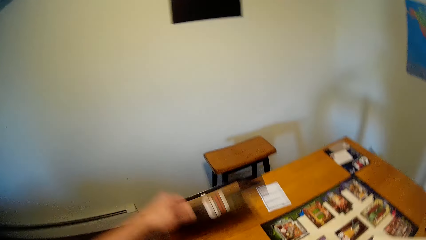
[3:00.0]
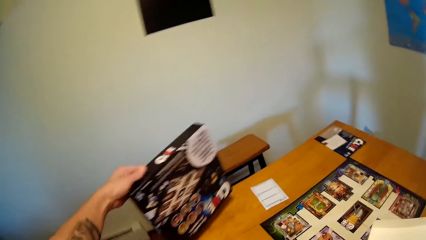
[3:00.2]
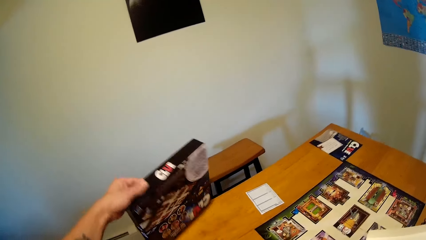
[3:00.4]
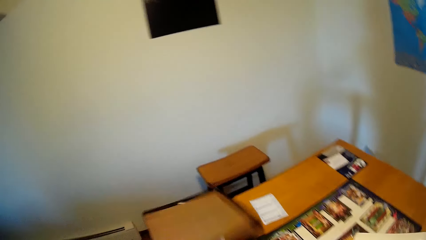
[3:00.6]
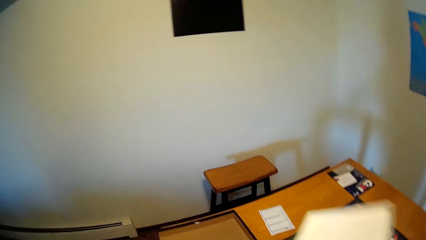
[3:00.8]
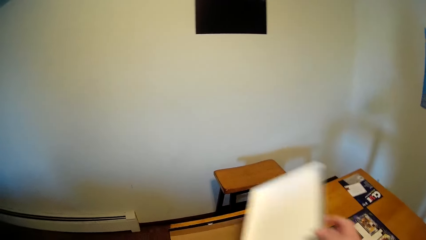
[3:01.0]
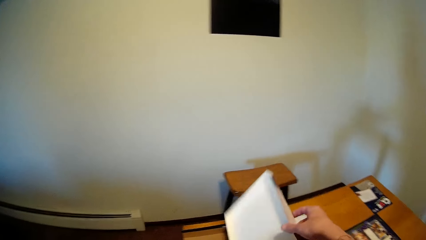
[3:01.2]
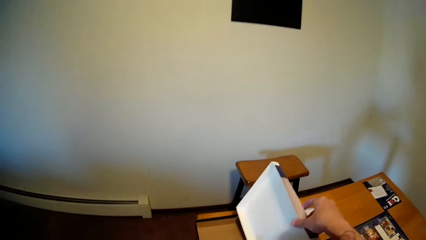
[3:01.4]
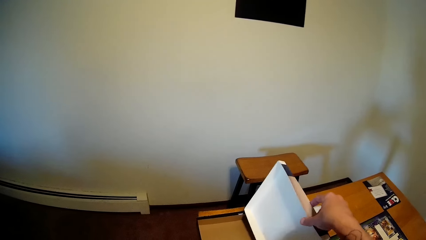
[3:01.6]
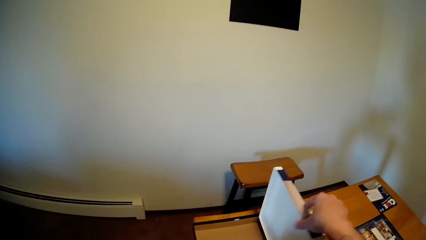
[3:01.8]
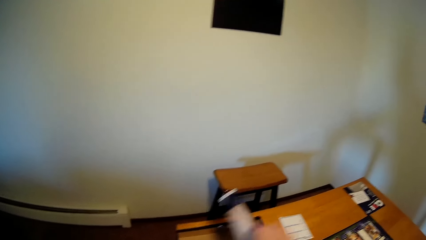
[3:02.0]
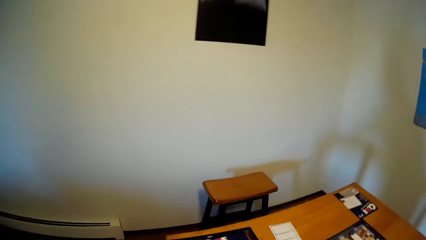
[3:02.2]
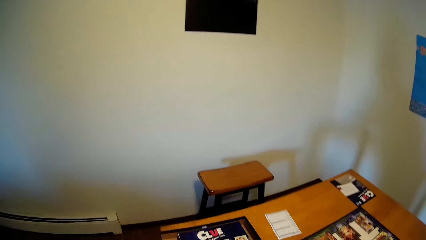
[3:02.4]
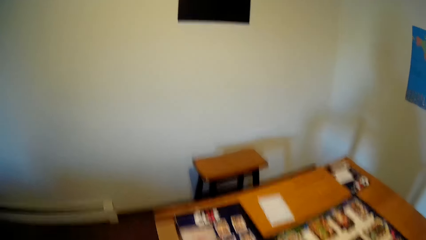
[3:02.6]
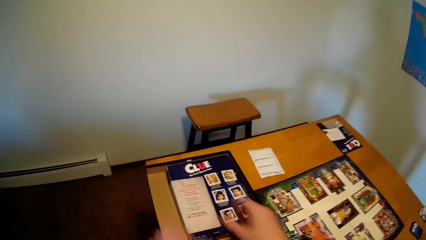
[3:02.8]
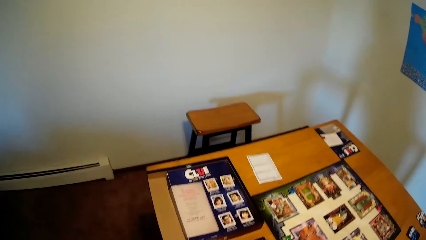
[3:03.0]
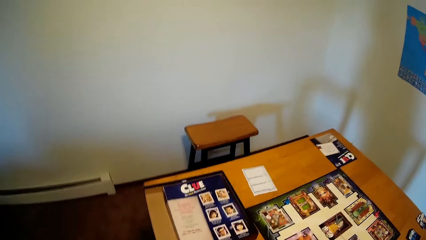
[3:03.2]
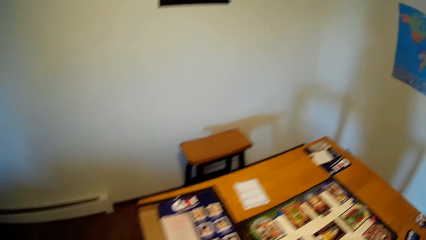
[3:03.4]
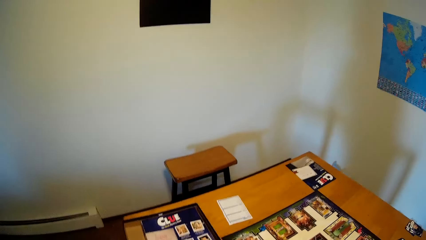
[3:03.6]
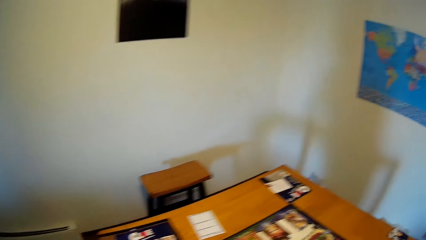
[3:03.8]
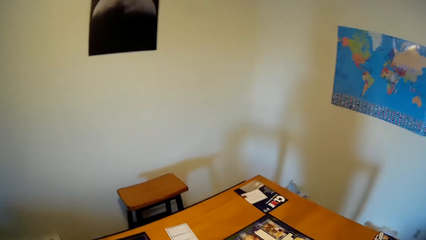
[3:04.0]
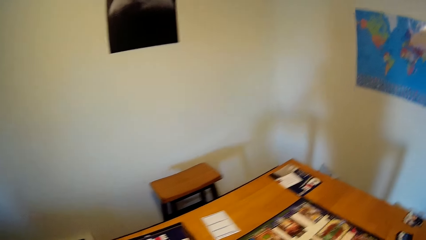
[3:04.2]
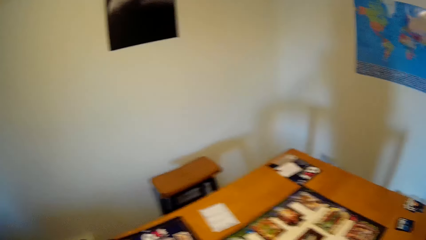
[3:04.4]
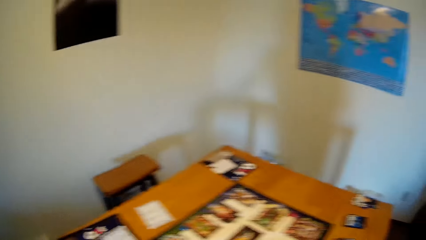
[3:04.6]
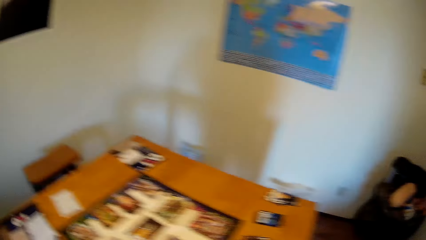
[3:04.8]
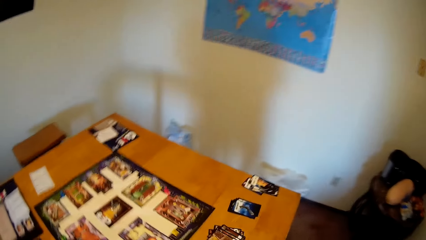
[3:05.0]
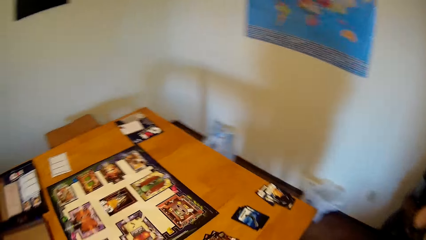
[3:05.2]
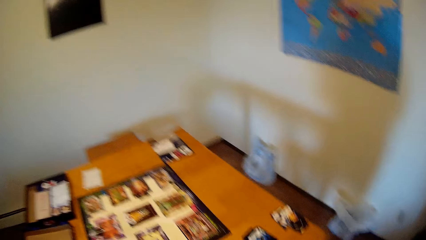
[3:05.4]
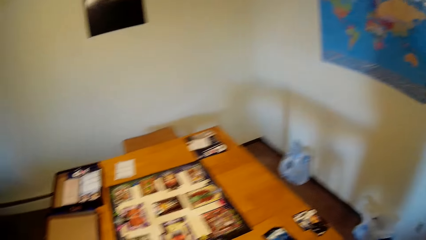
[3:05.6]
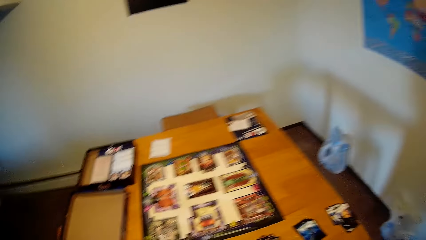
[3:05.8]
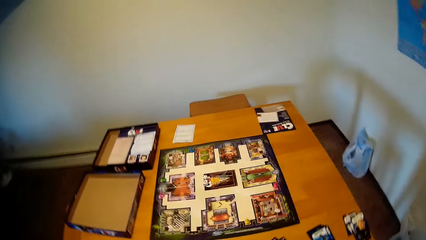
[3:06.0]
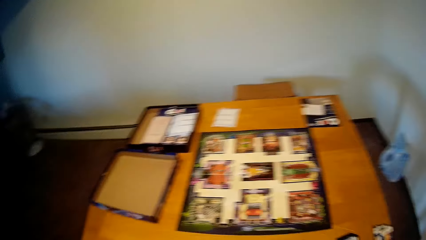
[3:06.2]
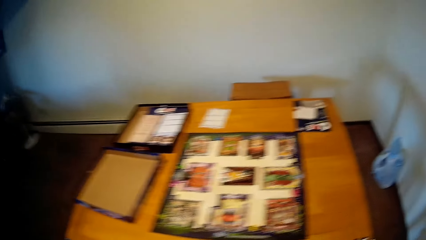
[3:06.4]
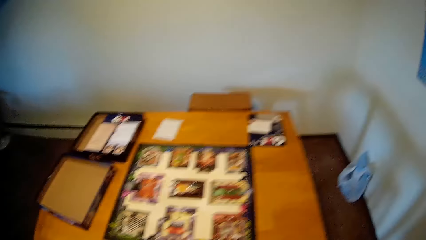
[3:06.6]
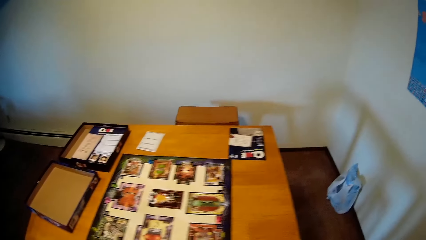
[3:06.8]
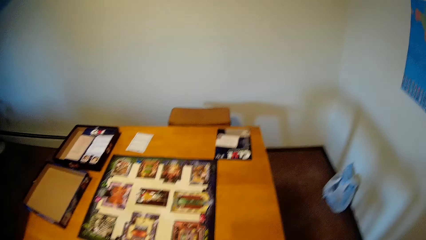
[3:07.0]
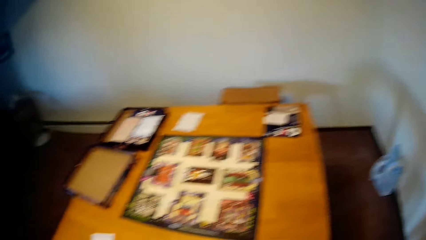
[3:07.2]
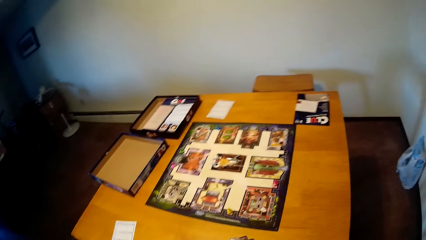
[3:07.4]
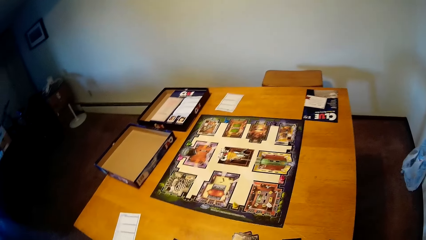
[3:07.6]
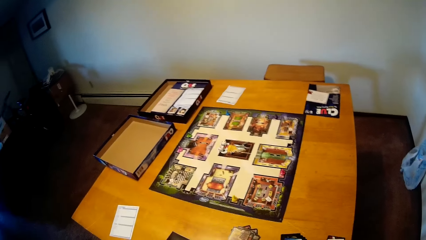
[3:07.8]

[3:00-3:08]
The camera wearer flicks the game pack with his left hand. He picks up the cardboard. He places the box in the game pack with his right hand. He closes the cardboard and looks around the table.

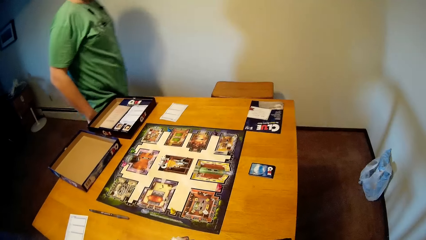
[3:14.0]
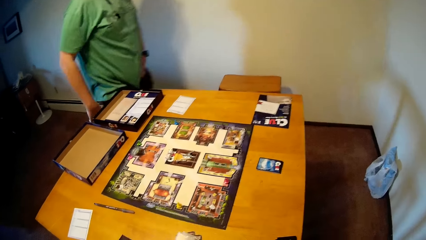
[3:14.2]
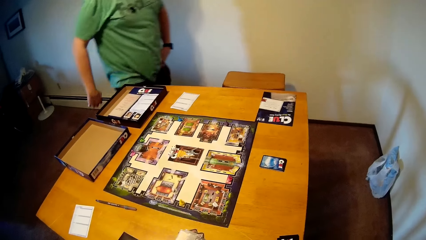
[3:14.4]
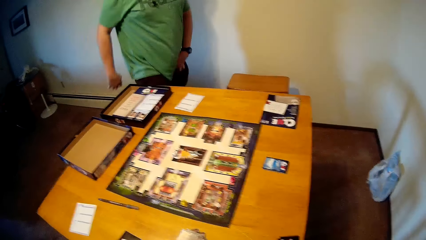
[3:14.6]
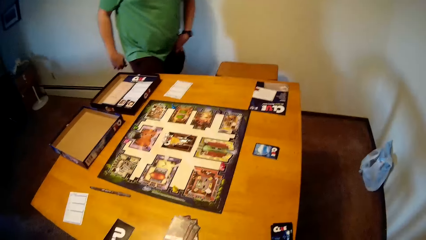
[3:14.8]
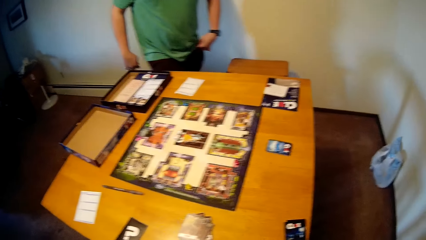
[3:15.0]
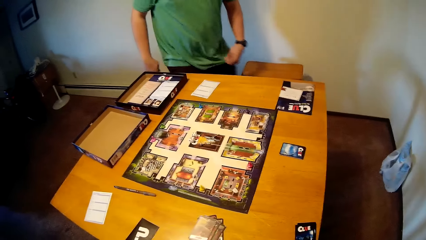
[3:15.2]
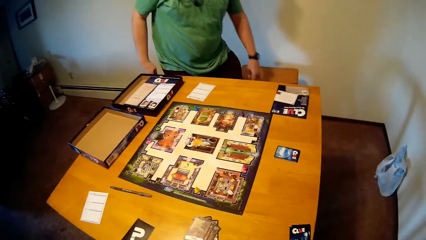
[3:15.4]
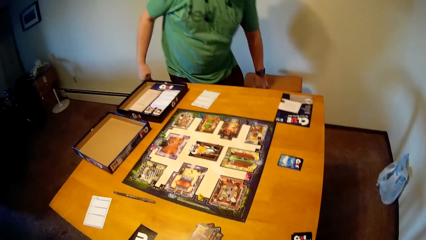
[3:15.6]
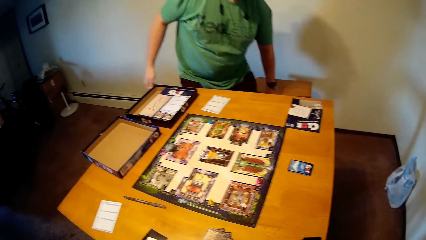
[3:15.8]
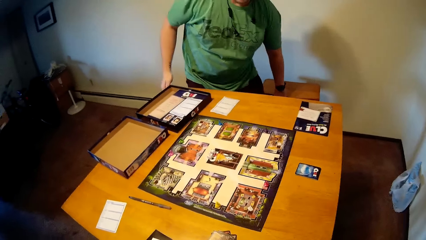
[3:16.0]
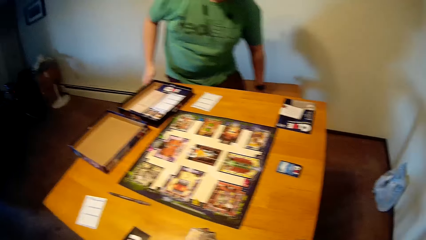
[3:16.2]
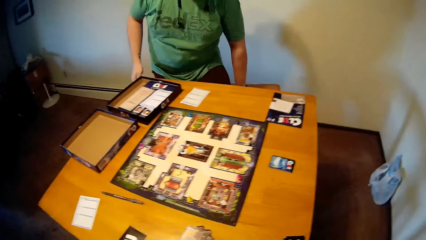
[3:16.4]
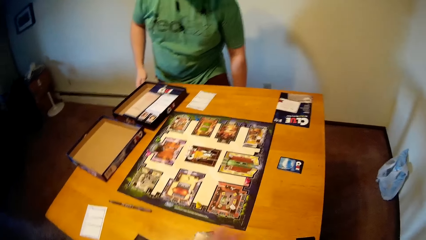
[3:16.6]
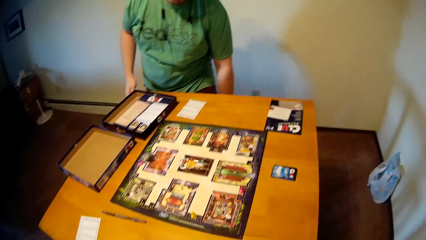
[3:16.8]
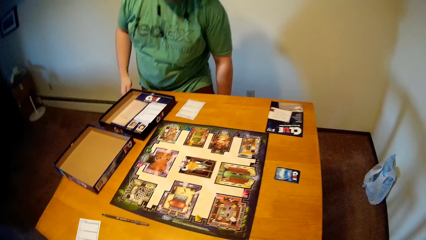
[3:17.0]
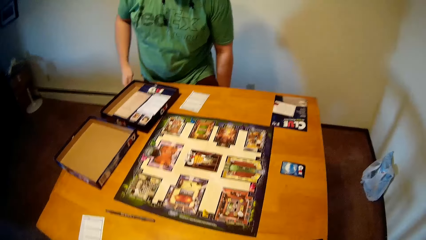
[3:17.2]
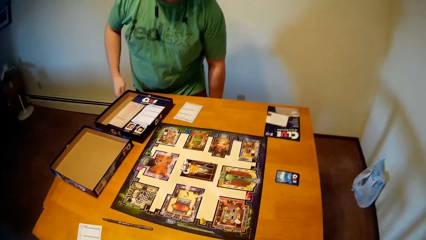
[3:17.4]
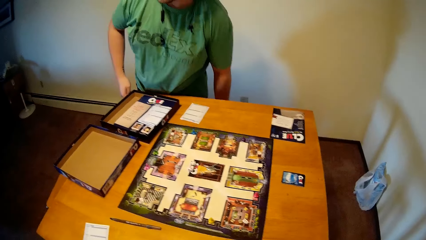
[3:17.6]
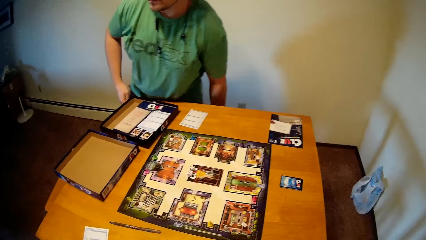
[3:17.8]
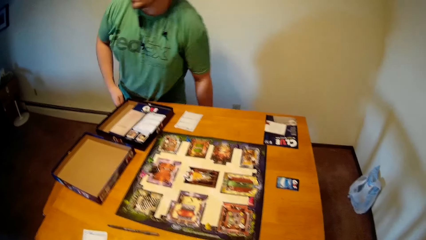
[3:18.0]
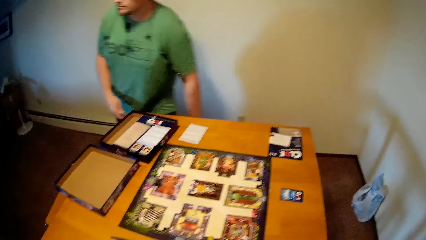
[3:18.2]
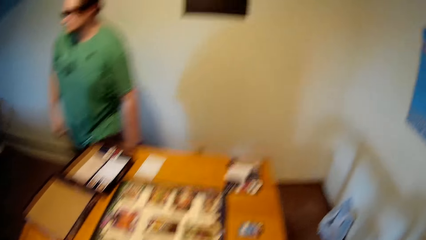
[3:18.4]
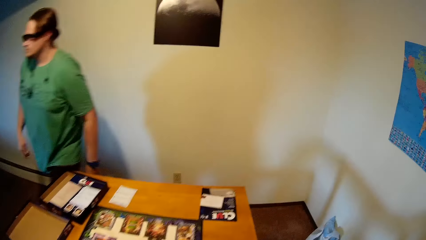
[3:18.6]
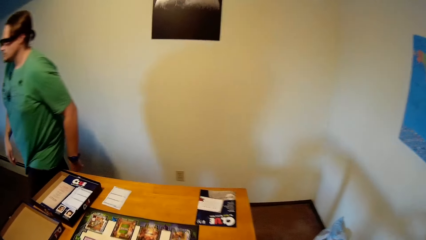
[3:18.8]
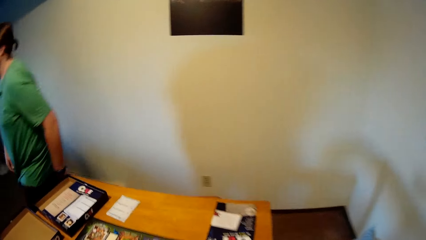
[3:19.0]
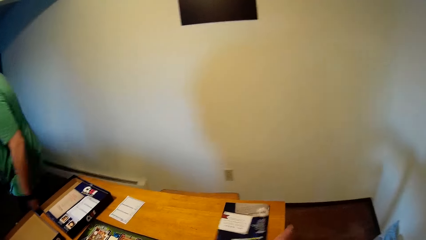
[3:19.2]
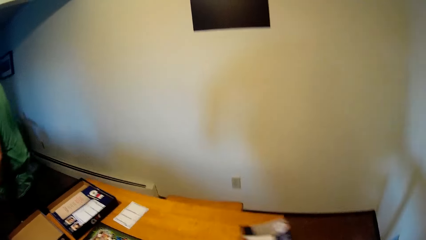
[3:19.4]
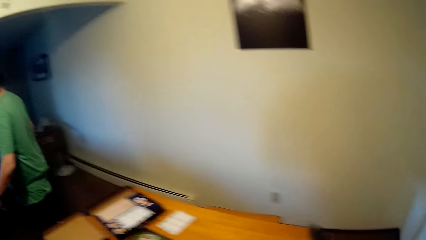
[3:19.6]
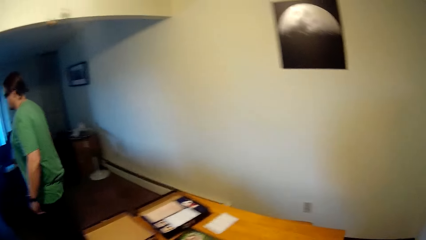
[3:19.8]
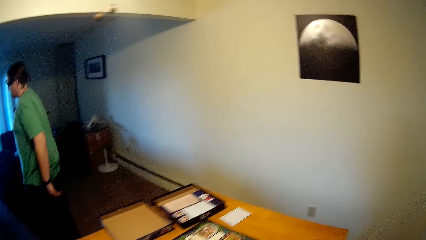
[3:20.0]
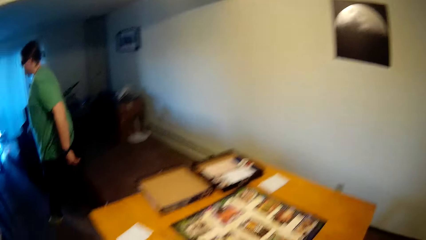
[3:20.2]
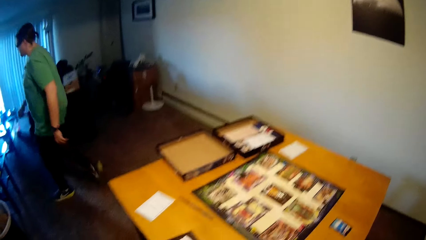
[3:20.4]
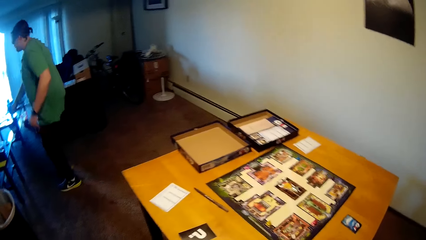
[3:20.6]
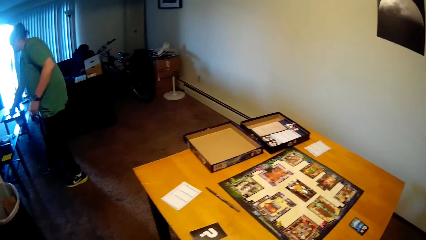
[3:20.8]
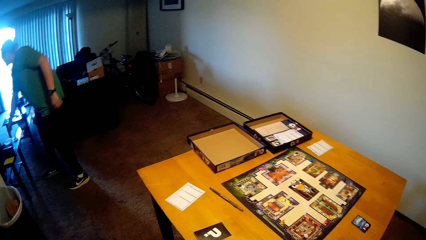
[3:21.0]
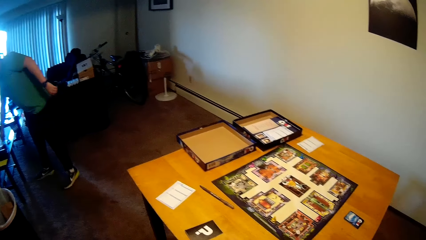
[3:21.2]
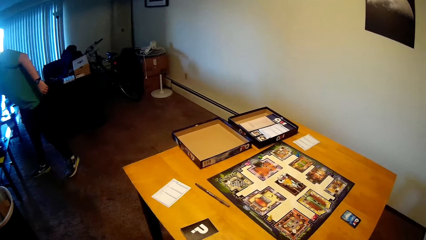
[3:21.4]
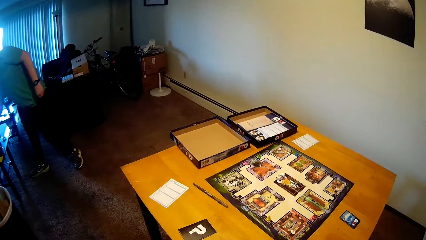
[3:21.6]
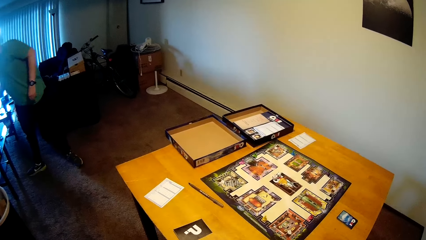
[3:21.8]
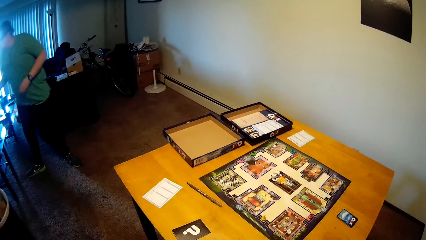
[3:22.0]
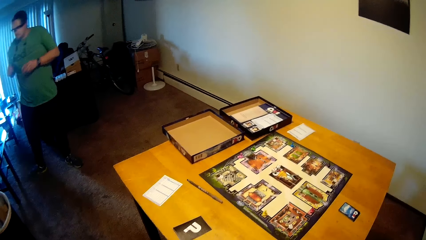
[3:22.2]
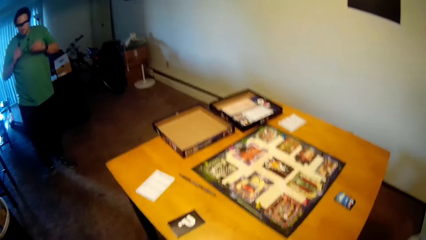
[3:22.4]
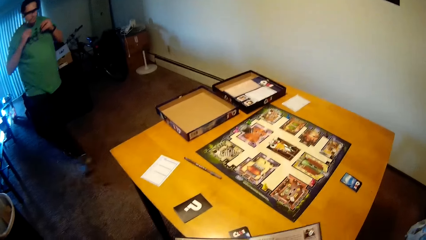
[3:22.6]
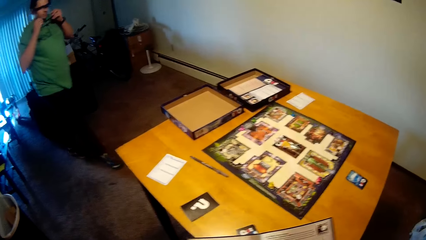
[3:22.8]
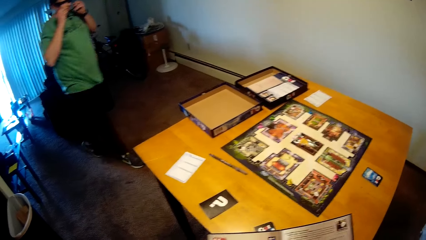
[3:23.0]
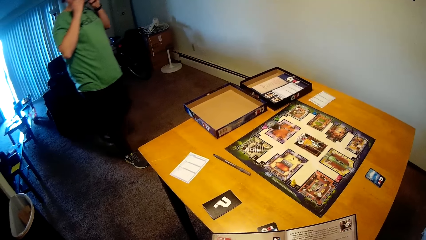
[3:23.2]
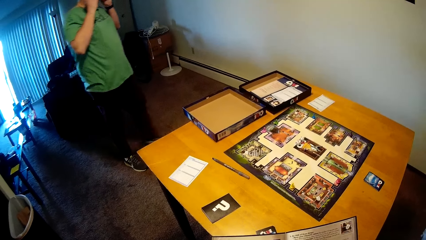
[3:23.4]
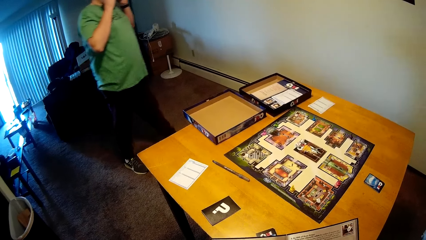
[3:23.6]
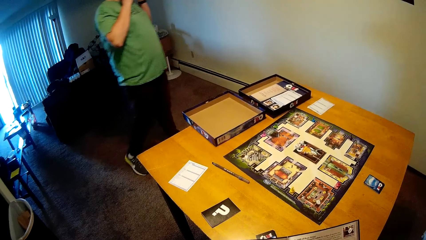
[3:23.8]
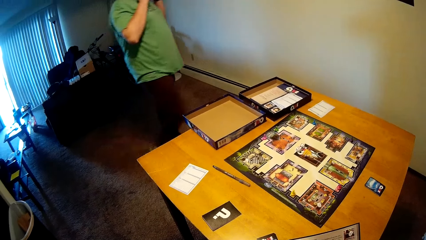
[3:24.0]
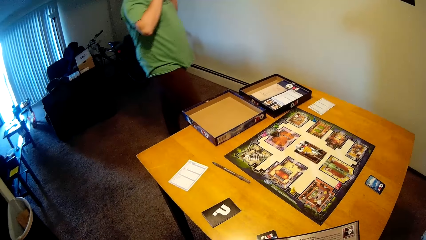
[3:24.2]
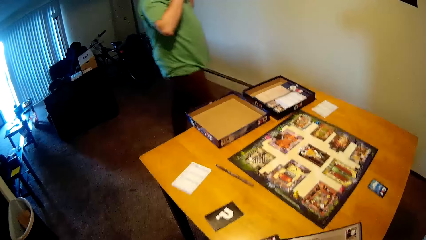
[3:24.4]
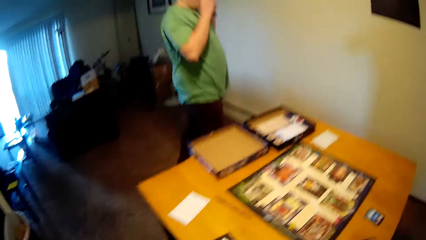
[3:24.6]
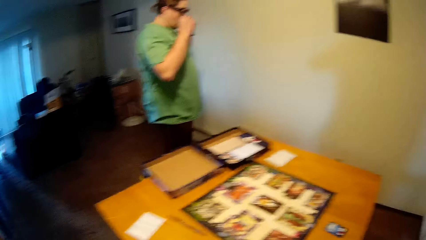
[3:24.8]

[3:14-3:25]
The man moves a stool on the floor with his left hand. The man pulls up the stool. The man walks towards the sitting room. The camera wearer picks up the game instructions menu on the table with his right hand. The man picks up his glasses from the table in the sitting room with his right hand. The man walks towards the table. The man wears the glasses.
